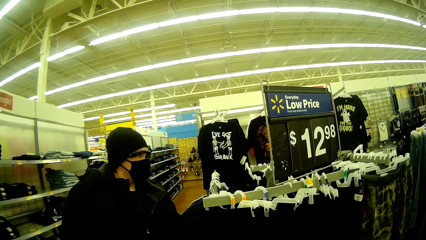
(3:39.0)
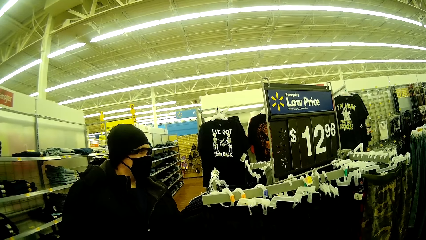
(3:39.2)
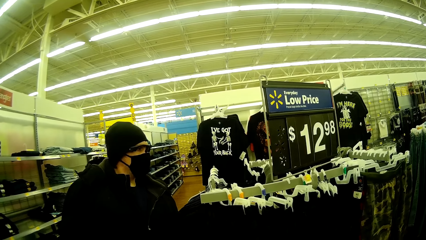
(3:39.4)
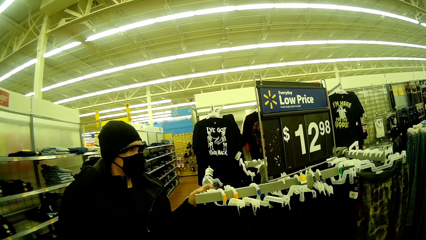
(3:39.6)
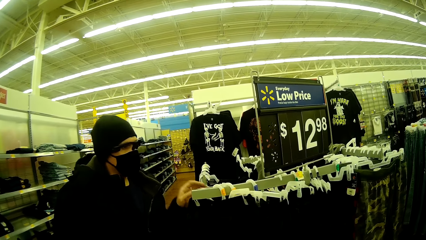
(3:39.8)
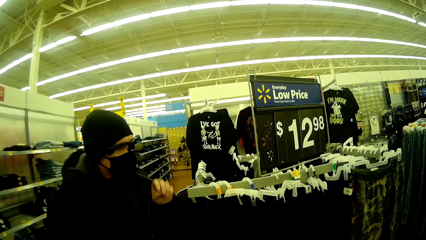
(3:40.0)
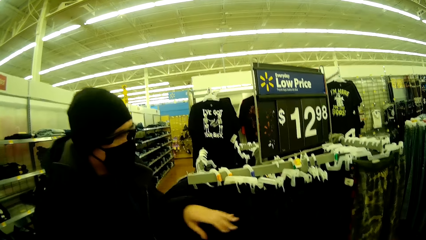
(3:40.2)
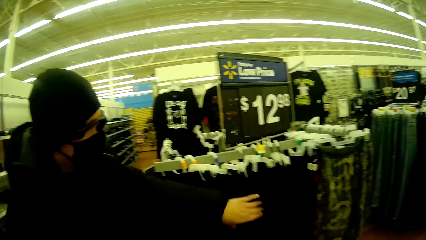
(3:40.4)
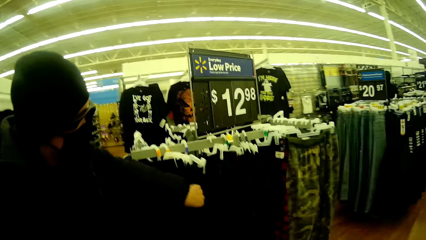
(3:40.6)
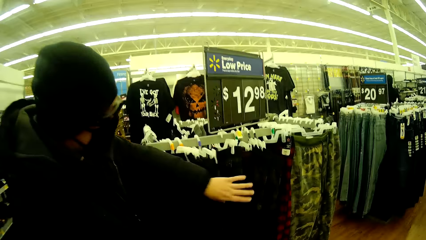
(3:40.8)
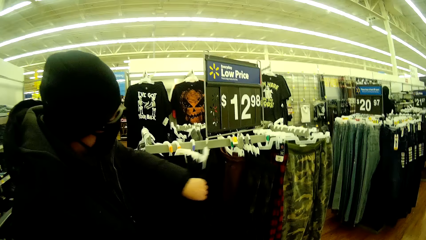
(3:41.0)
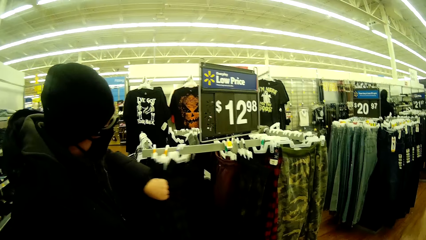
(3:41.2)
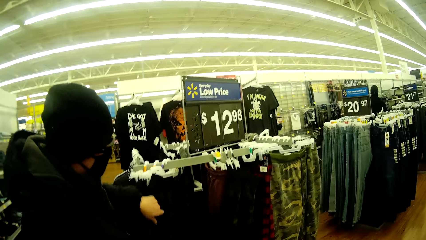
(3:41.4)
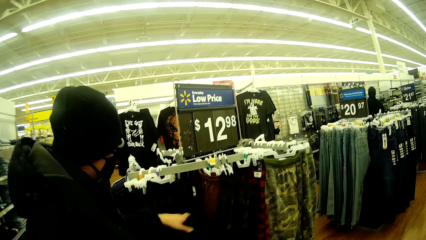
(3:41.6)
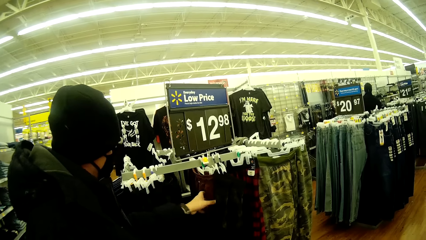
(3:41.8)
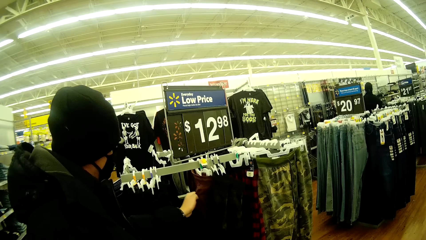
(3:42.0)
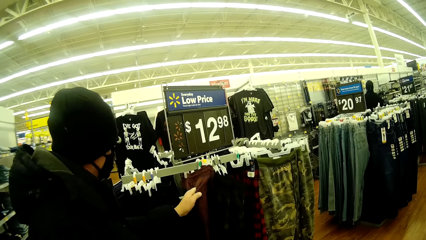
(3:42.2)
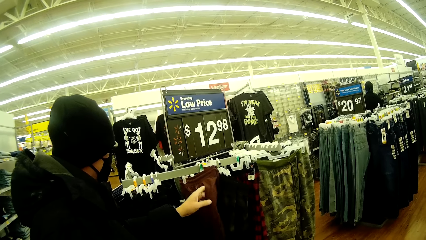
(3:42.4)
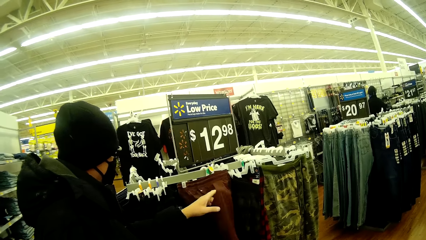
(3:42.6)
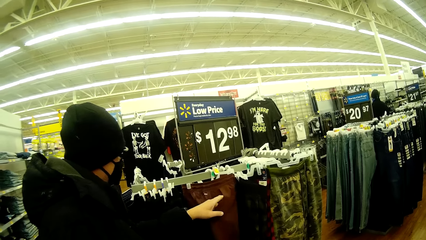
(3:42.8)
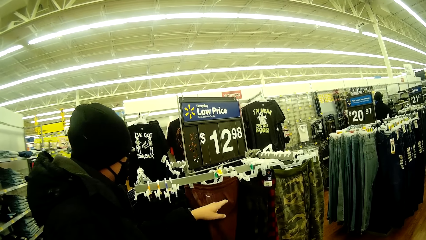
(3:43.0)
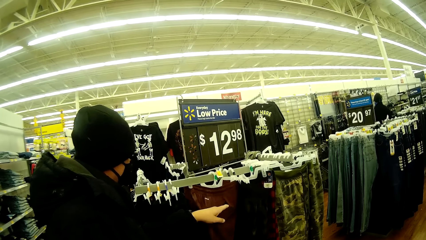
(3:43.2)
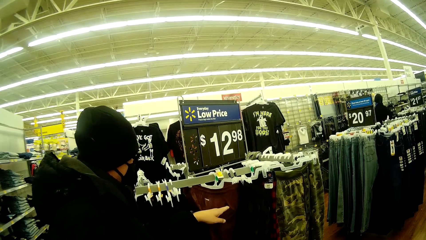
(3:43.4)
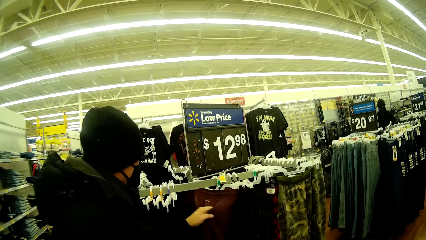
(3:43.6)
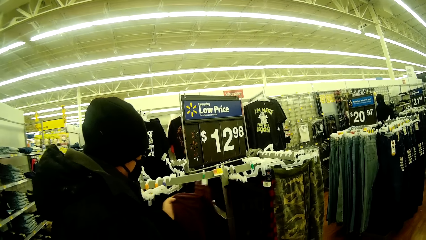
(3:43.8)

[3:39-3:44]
A man touches another cloth.

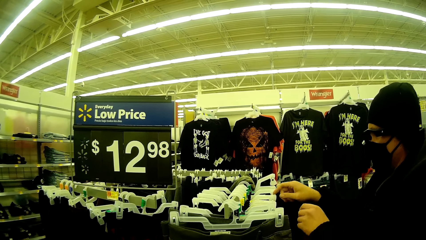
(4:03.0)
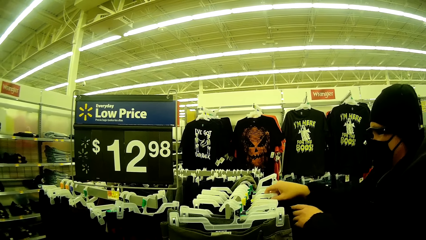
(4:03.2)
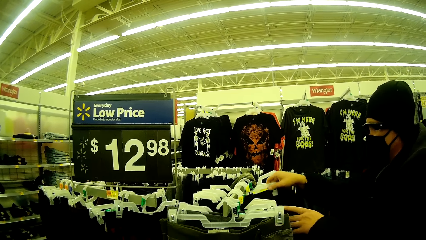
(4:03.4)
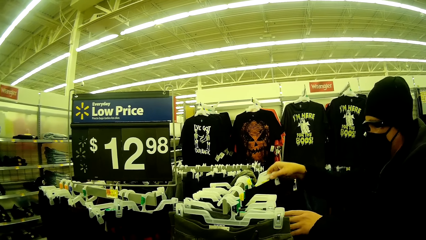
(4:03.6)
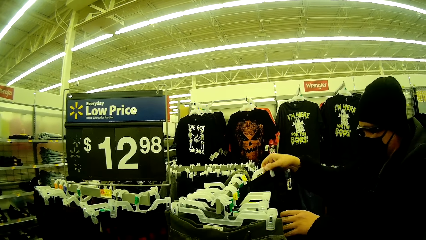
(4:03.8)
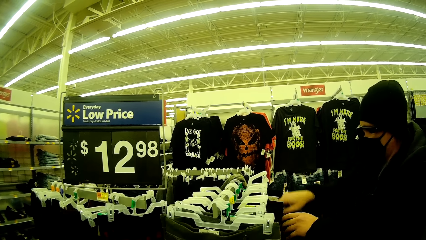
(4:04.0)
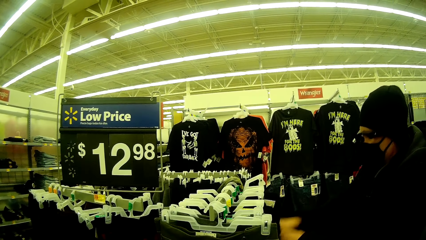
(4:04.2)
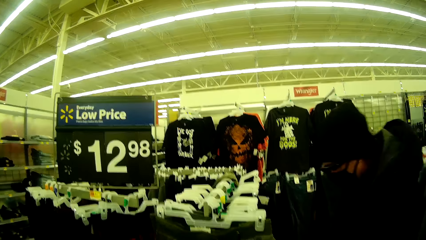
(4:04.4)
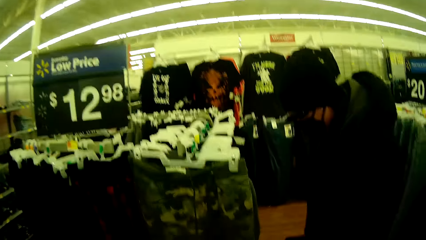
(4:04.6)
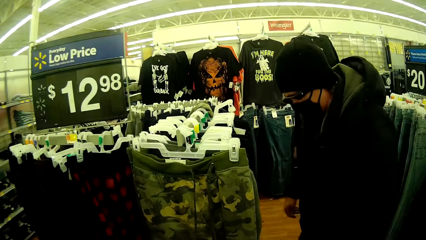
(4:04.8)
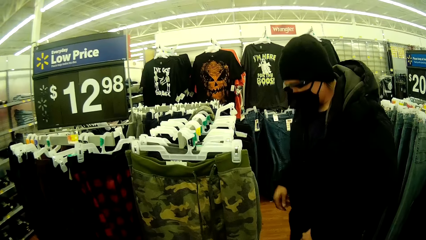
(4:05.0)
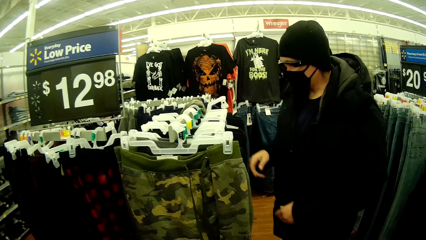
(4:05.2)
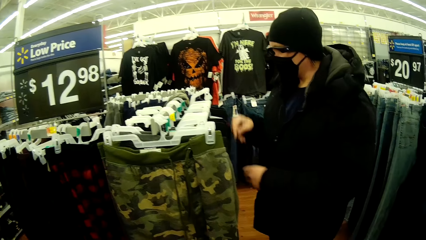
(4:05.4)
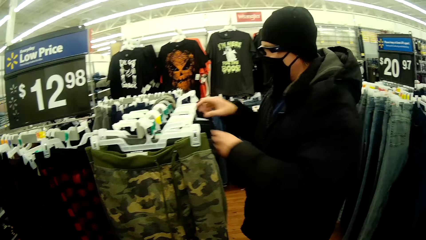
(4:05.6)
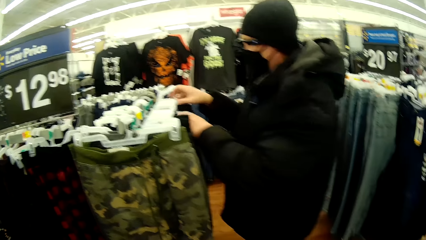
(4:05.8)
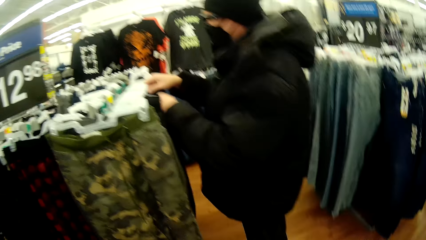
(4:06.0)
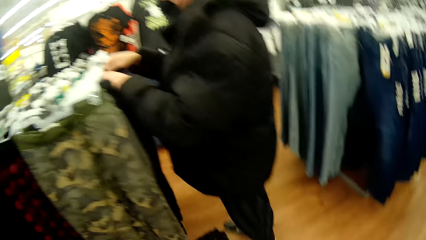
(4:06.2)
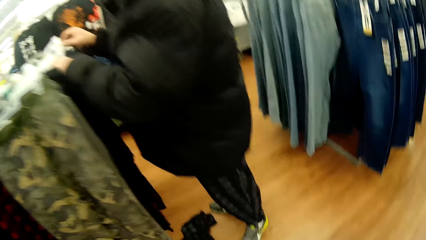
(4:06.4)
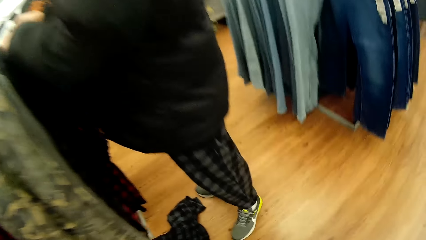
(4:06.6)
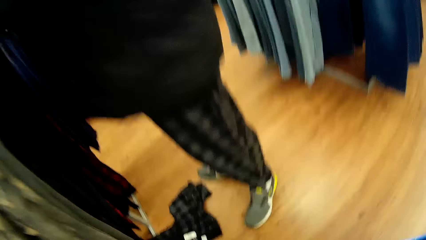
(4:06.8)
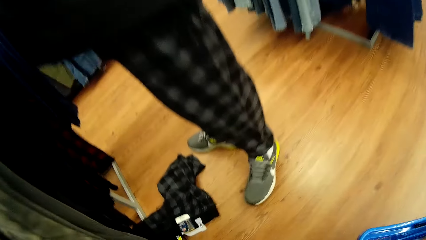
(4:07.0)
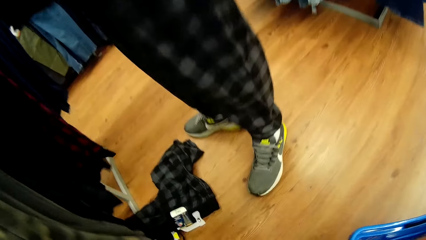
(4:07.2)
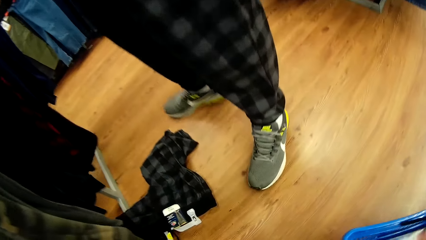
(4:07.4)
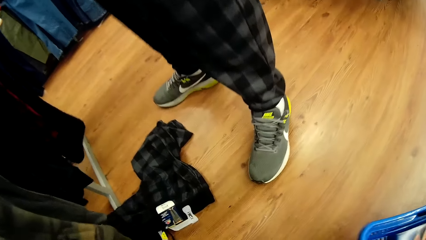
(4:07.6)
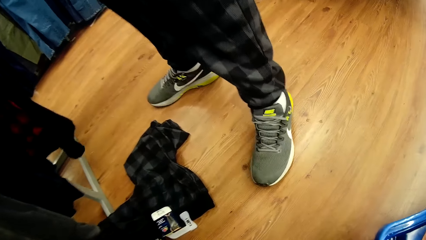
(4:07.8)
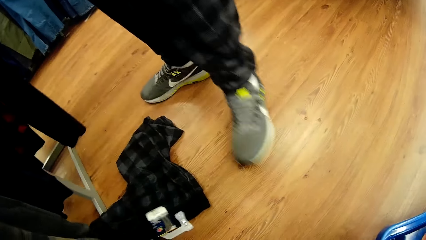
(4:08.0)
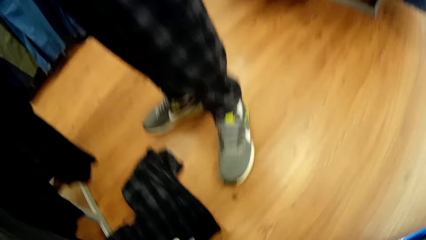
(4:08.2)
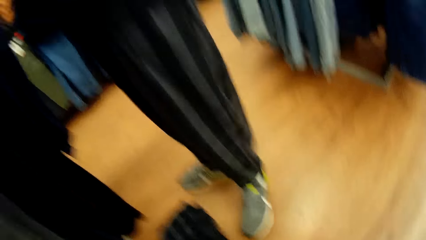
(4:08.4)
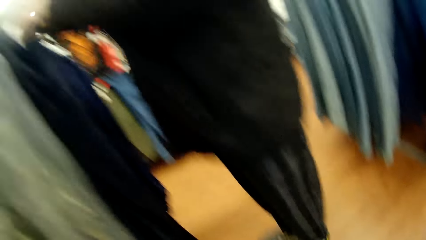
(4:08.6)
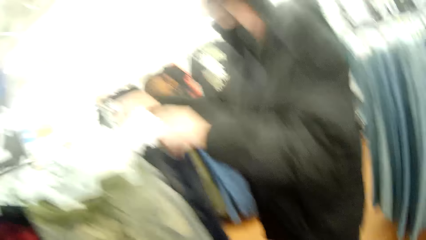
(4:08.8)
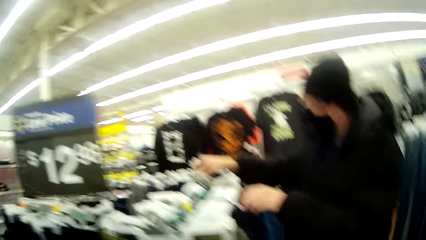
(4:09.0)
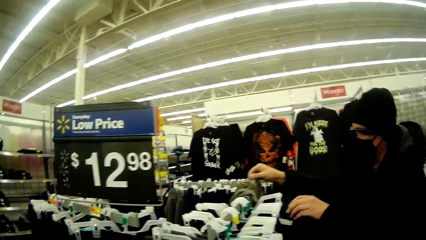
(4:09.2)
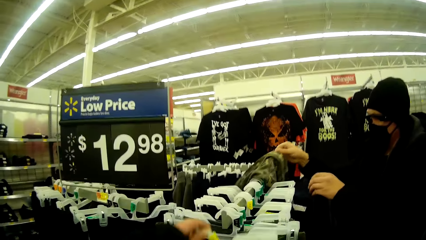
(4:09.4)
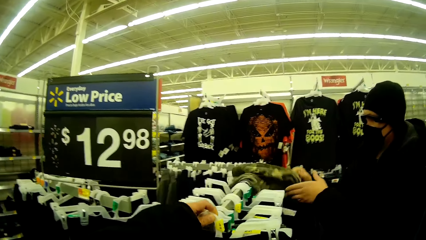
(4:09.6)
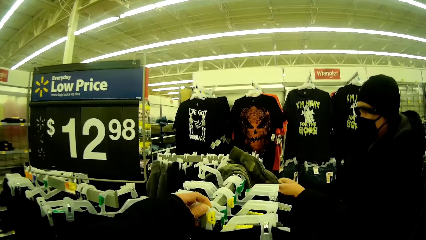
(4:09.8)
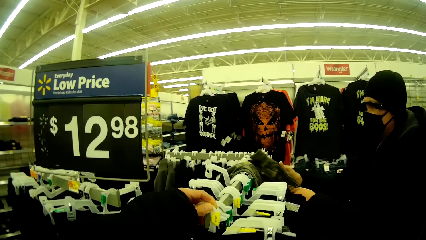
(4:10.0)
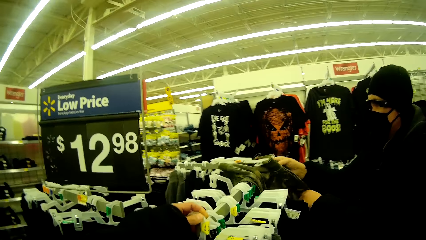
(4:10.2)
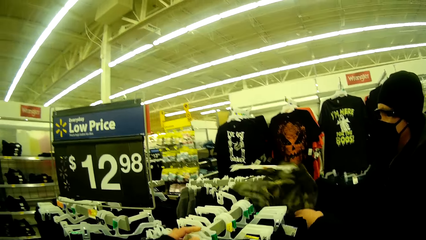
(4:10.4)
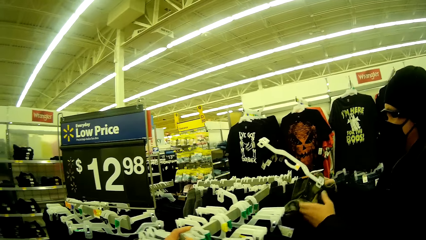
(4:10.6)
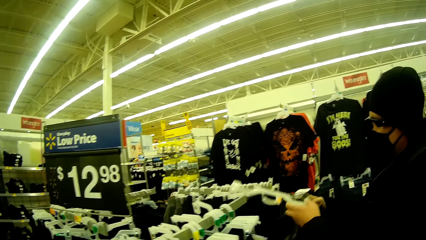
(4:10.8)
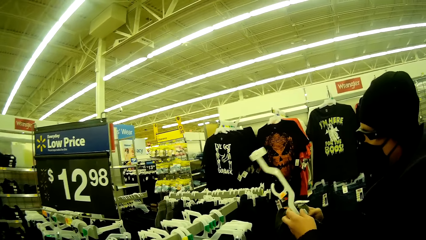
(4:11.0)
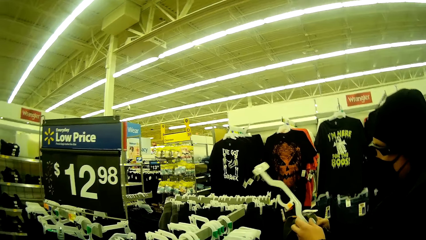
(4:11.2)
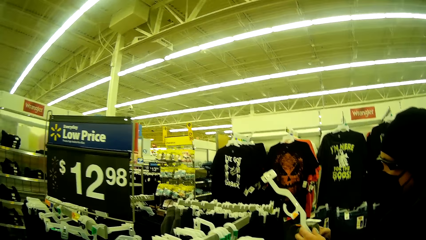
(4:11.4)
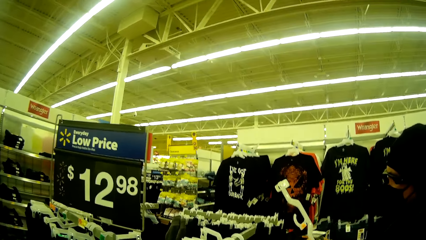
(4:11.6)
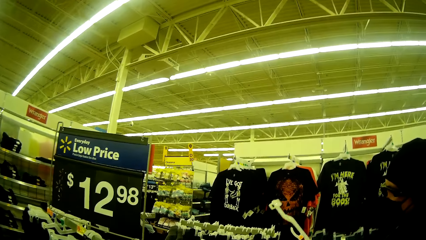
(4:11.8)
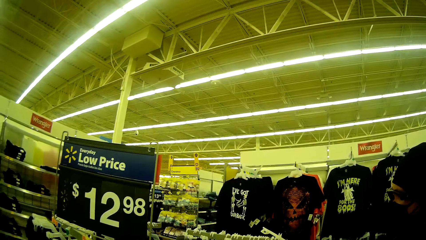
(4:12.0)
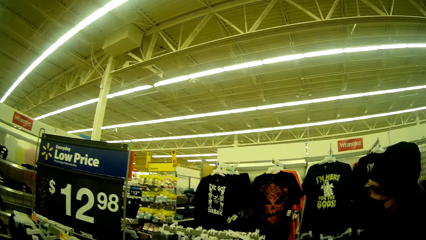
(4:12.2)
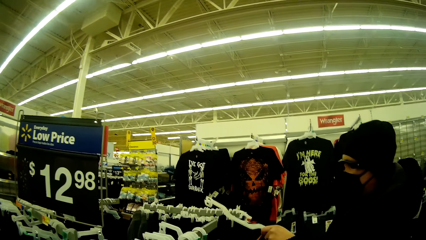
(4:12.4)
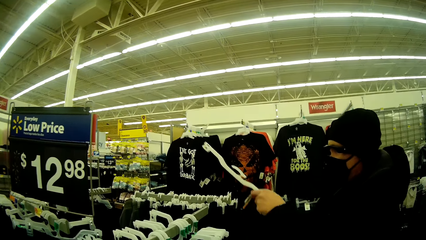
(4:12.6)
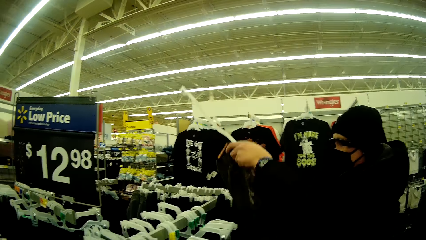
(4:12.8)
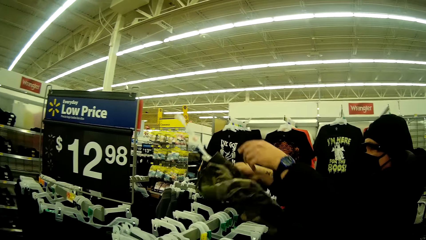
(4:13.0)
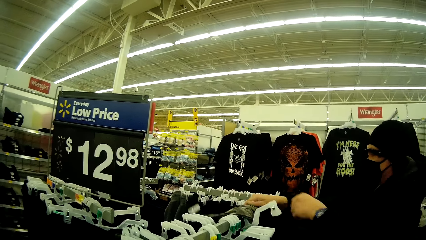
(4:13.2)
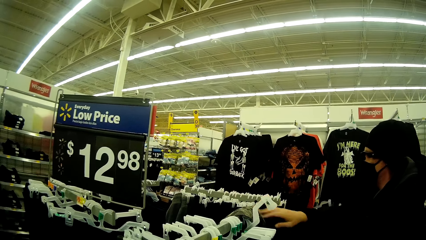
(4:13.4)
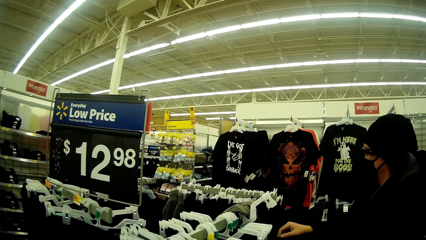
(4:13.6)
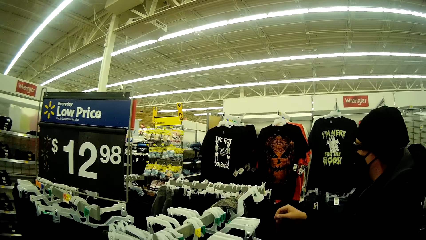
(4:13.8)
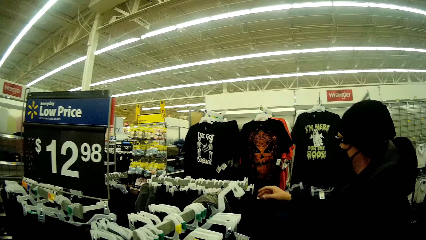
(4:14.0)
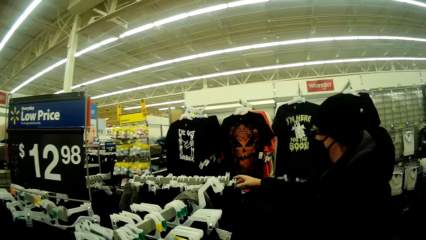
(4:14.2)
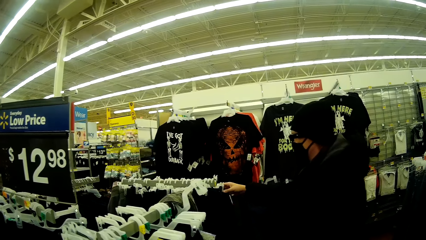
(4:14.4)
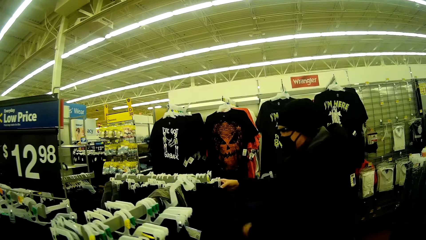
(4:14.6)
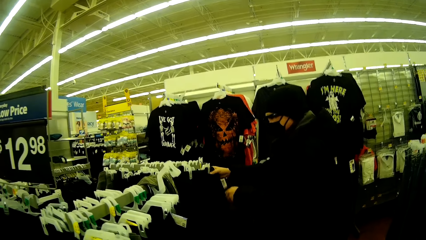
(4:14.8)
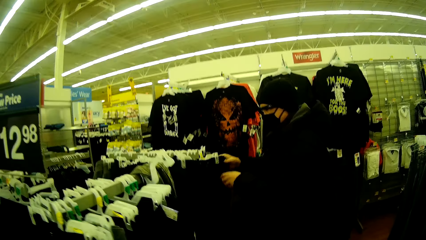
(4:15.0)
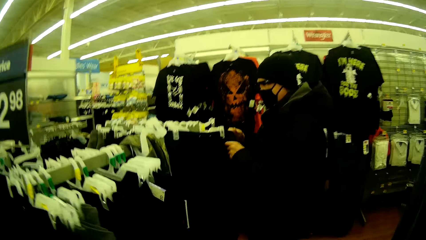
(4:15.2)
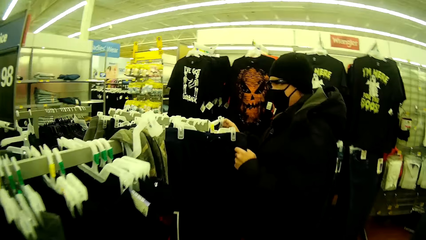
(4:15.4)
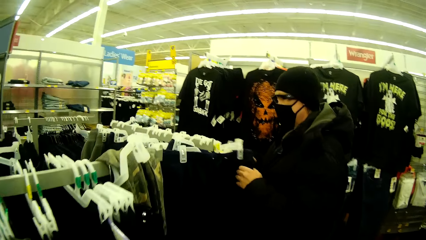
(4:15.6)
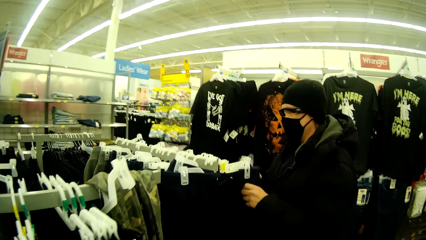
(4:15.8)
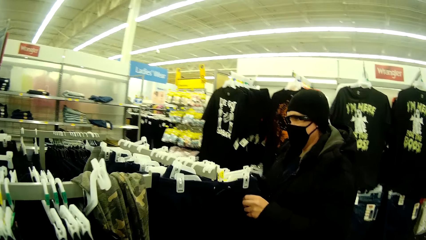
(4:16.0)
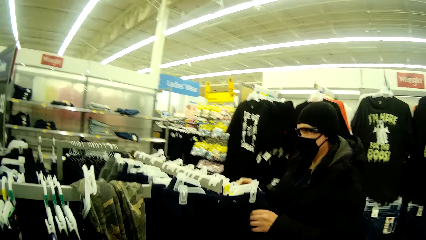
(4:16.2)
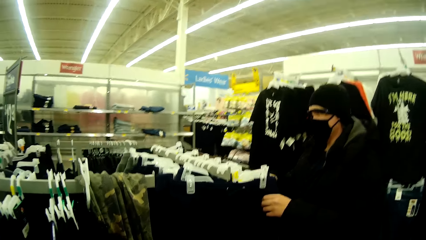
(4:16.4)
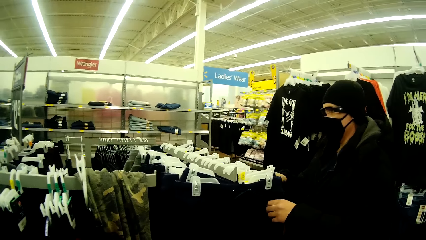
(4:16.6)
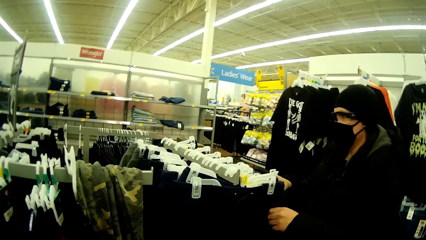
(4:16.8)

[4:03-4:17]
A man drops a cloth on the ground. The camera wearer bends towards the ground. They pick up the cloth from the floor. They converse with the man. They return the cloth to a stand. The man places the cloth on the stand, chooses clothes, and touches another cloth.
